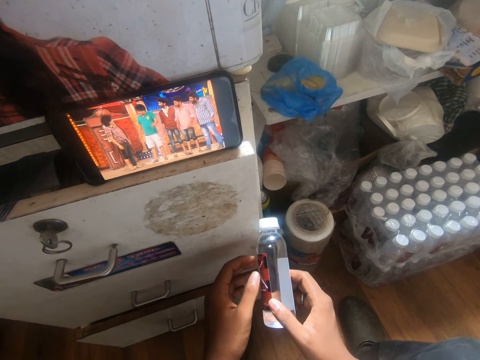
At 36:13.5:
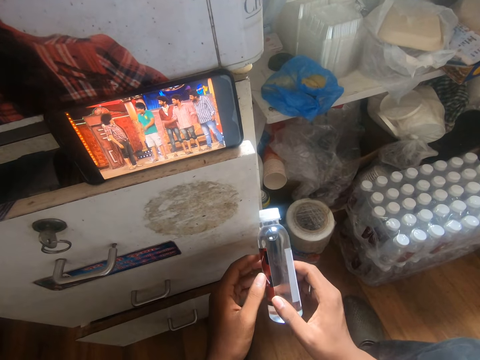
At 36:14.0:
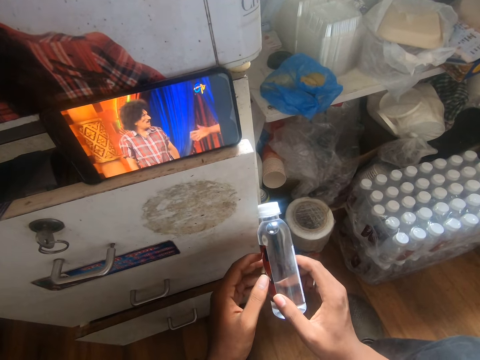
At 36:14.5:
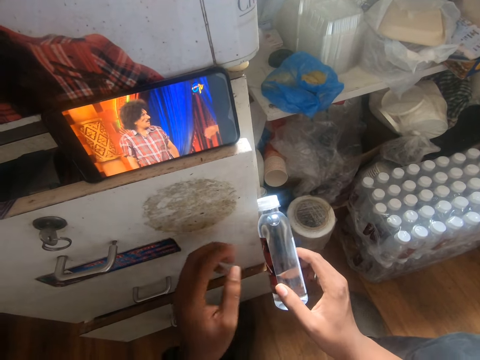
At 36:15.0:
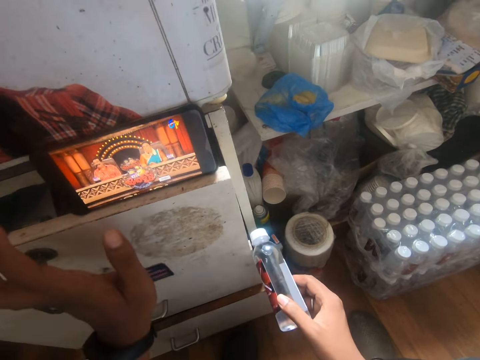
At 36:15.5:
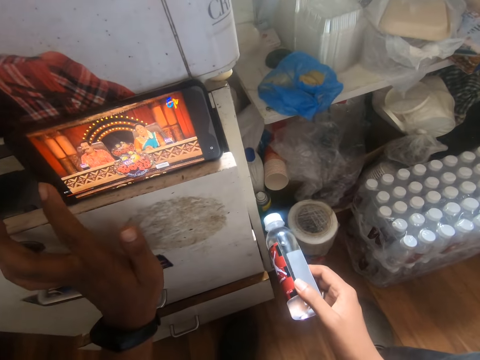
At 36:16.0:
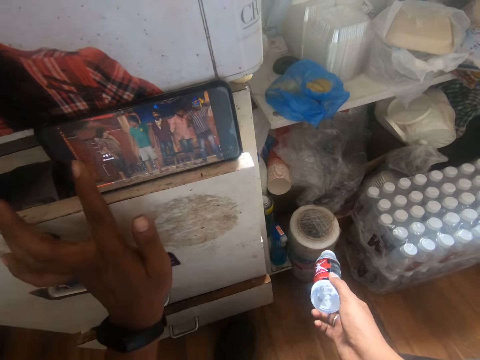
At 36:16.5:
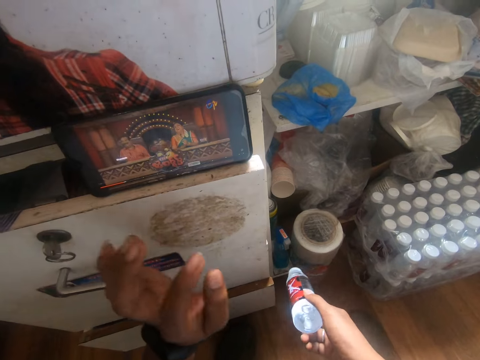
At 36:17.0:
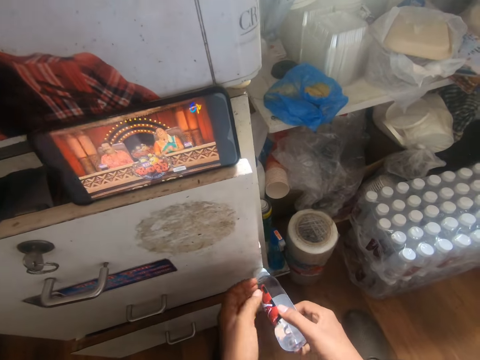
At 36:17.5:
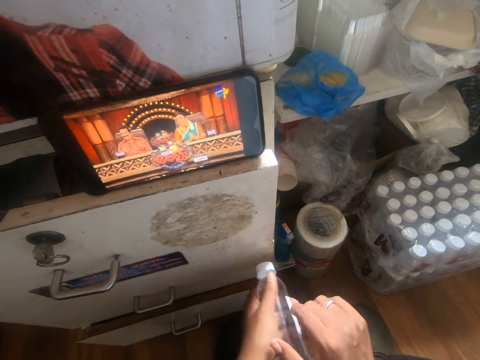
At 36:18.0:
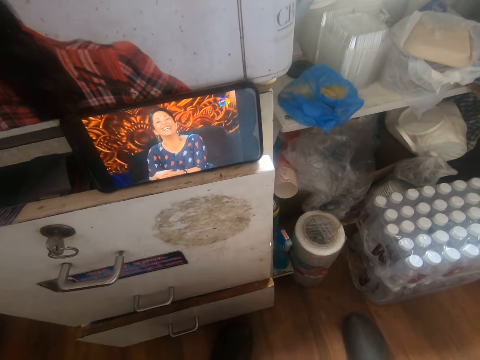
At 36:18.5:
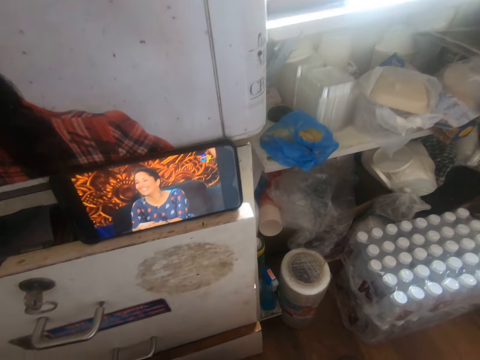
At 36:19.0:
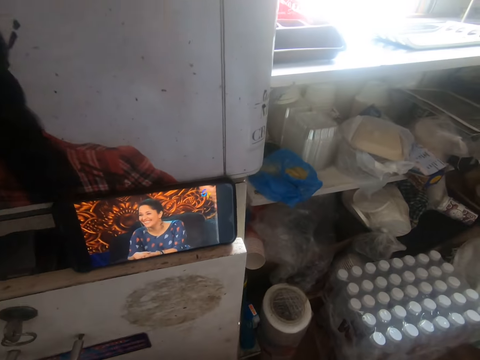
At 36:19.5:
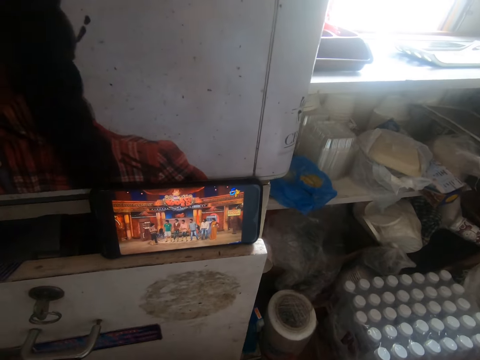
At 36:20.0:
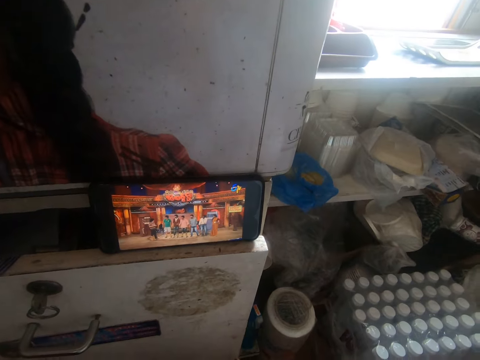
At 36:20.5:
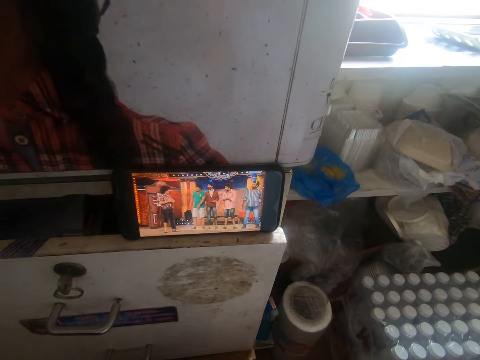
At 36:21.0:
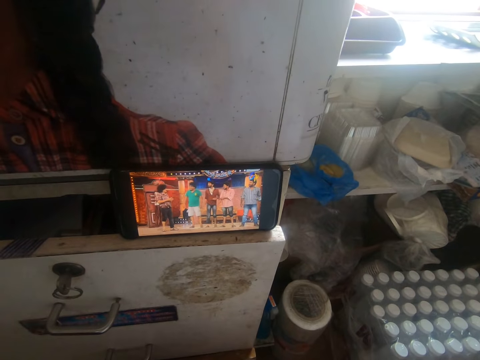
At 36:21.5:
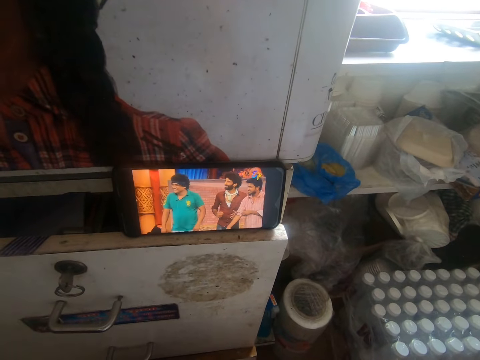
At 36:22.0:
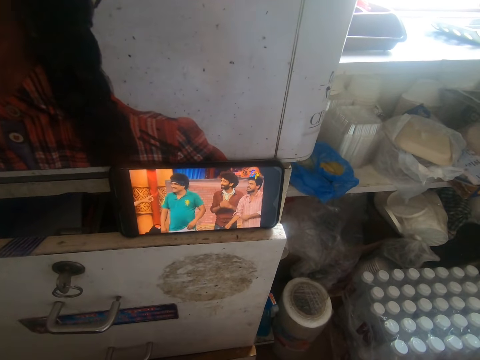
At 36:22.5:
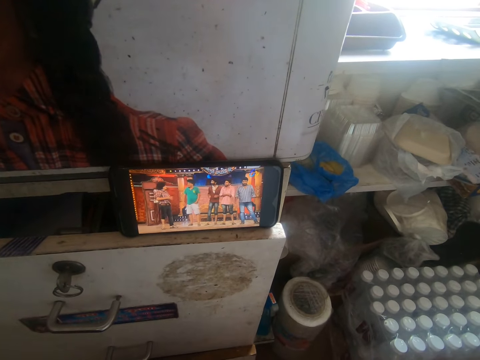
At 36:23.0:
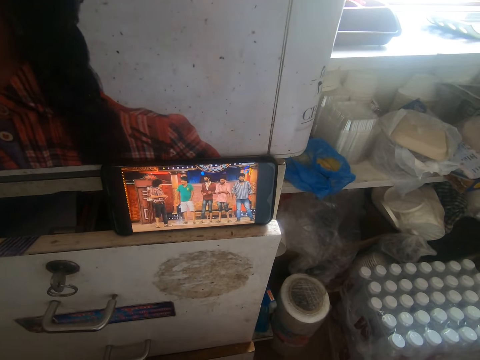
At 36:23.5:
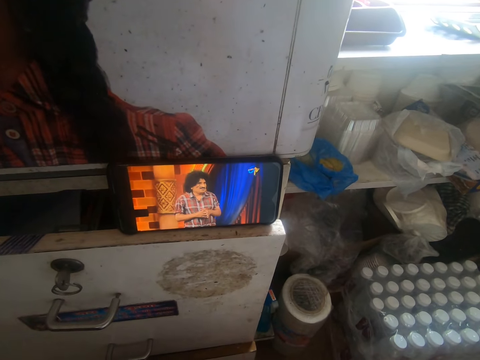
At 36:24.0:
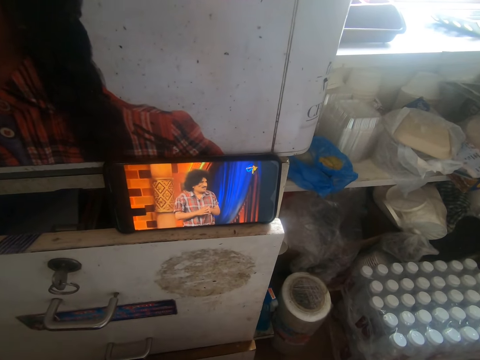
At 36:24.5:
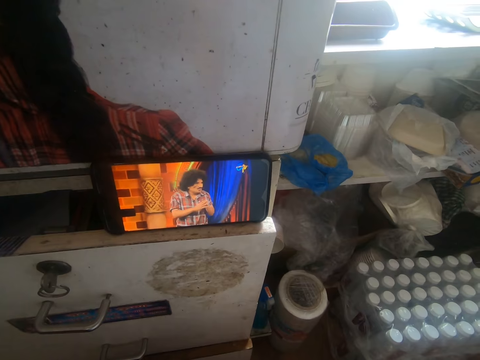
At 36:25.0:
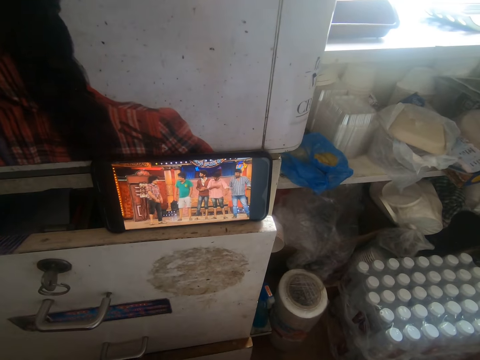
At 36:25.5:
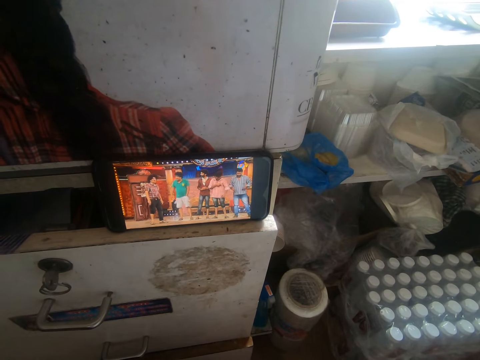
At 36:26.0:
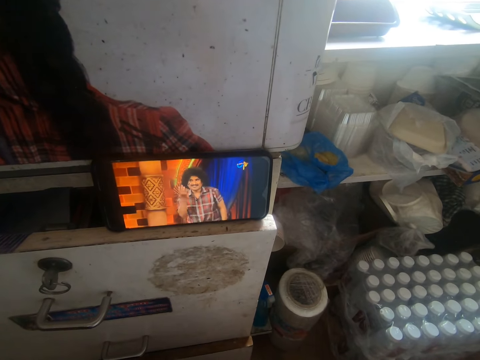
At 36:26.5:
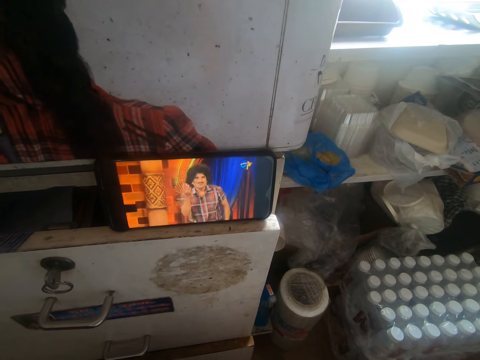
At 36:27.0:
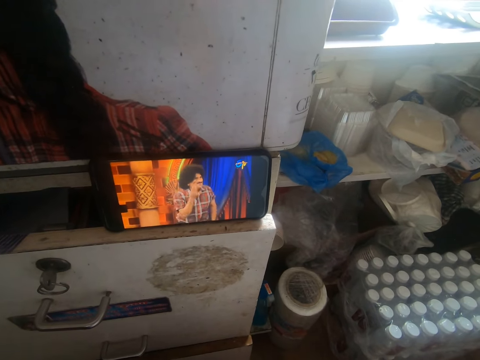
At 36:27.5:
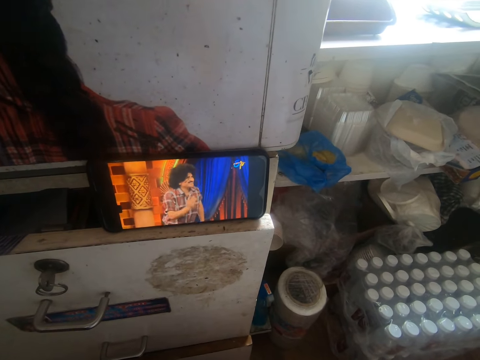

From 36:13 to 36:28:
The camera wearer taps the phone. He operates the phone on the cabinet with his left hand. He transfers the bottle from his right hand to his left hand. He watches a movie.

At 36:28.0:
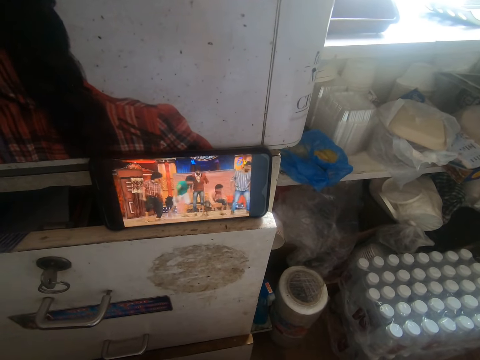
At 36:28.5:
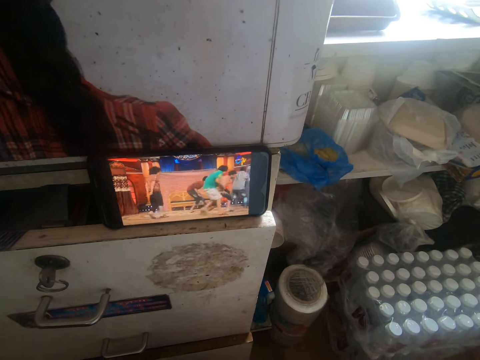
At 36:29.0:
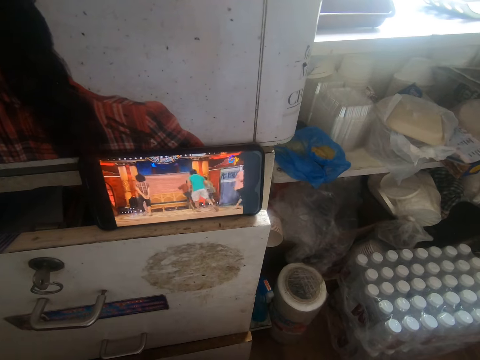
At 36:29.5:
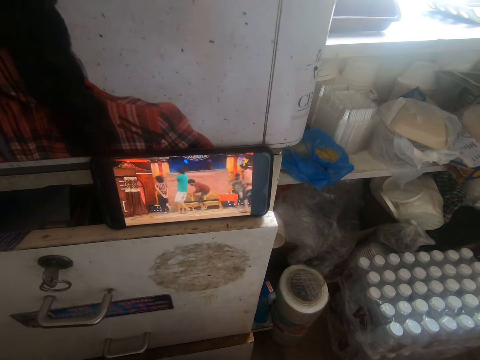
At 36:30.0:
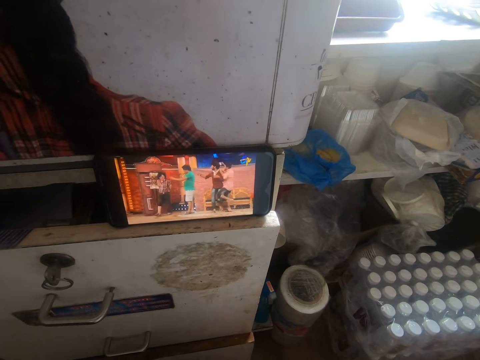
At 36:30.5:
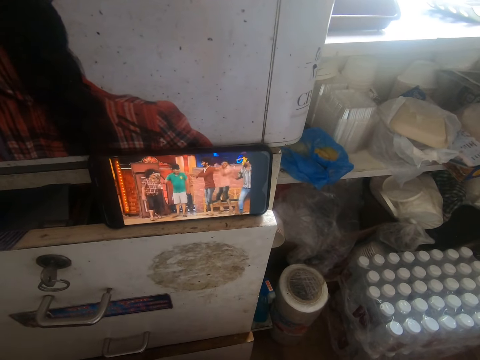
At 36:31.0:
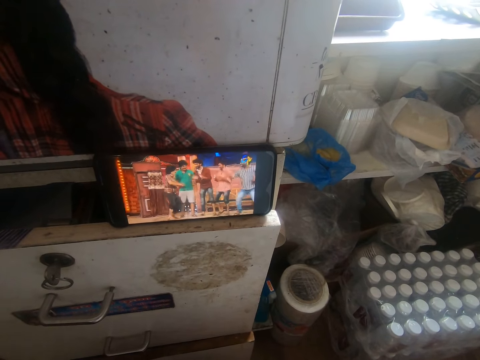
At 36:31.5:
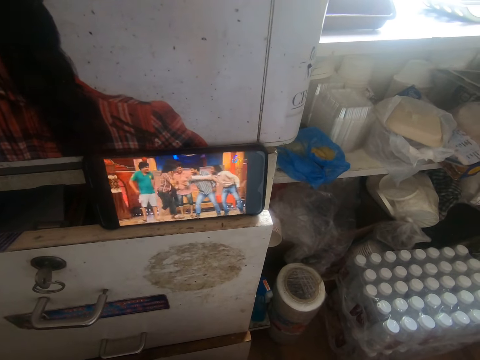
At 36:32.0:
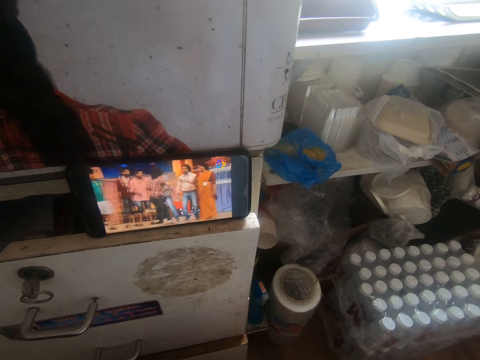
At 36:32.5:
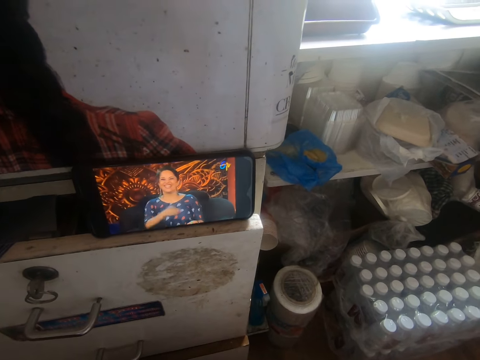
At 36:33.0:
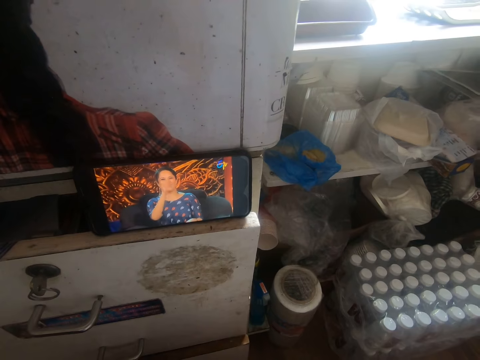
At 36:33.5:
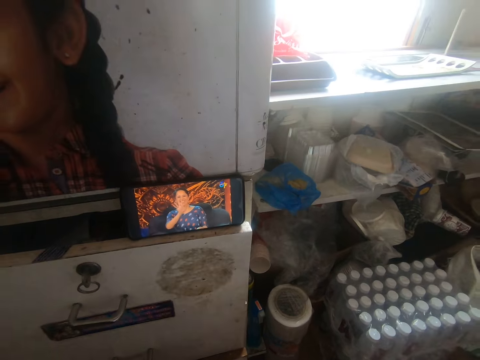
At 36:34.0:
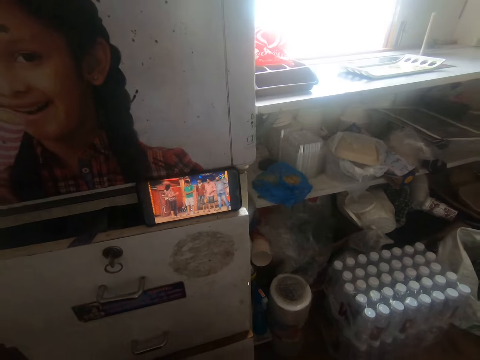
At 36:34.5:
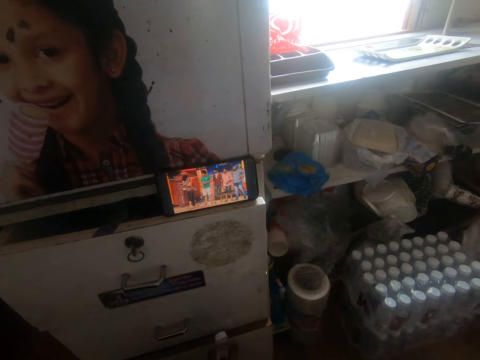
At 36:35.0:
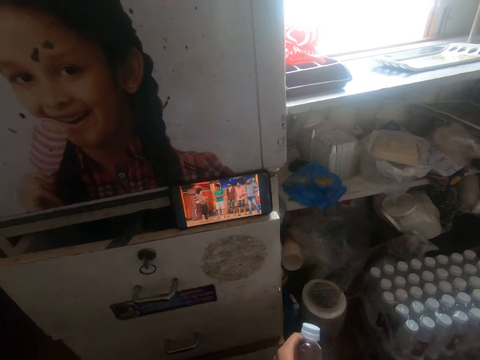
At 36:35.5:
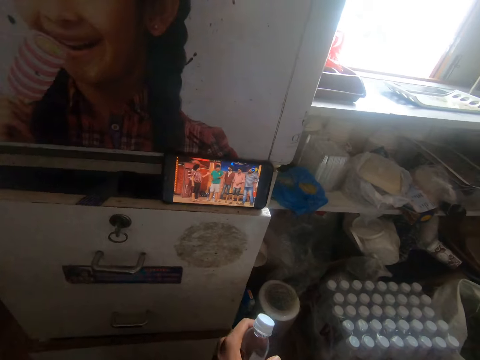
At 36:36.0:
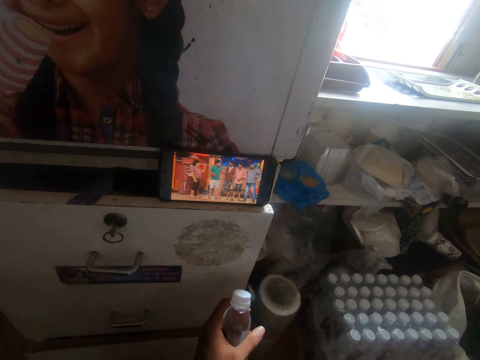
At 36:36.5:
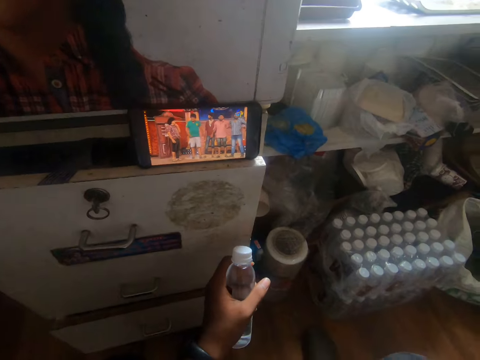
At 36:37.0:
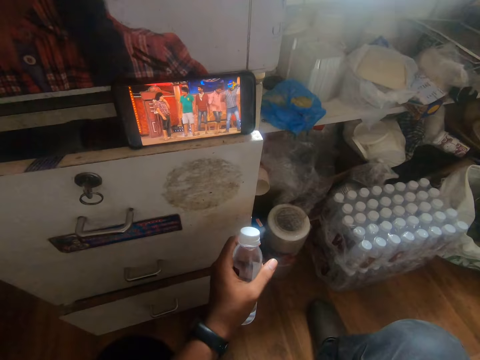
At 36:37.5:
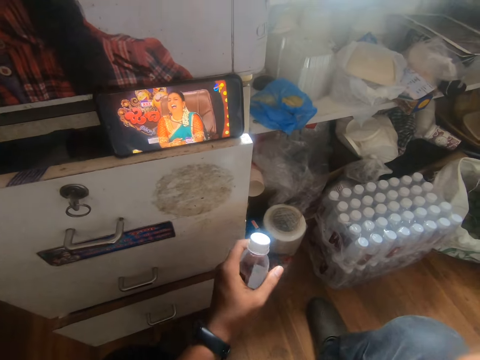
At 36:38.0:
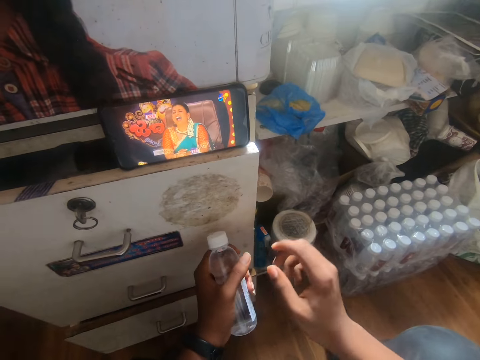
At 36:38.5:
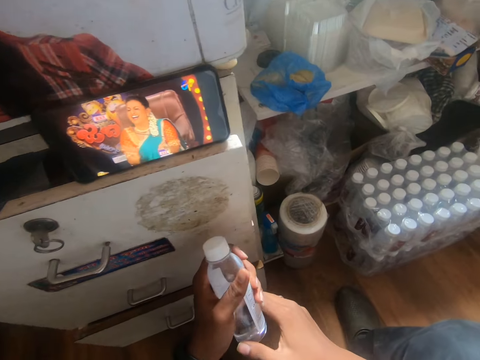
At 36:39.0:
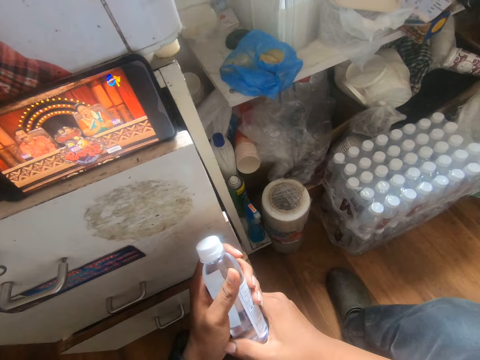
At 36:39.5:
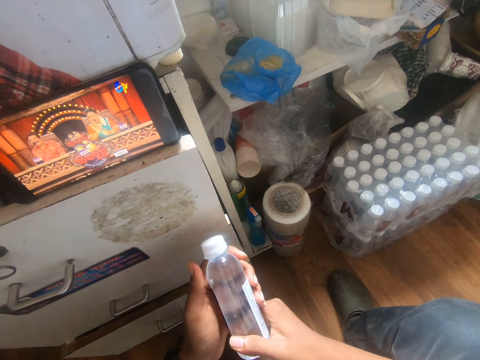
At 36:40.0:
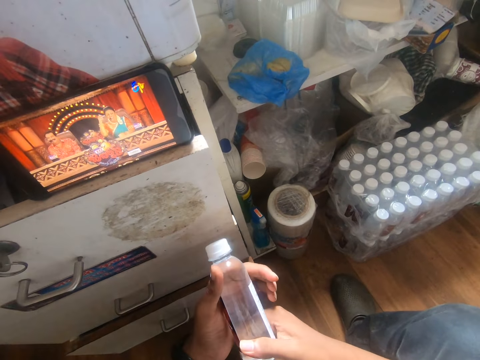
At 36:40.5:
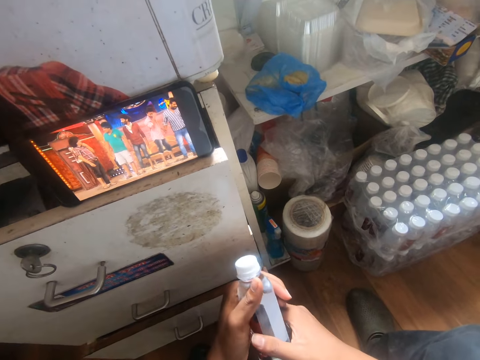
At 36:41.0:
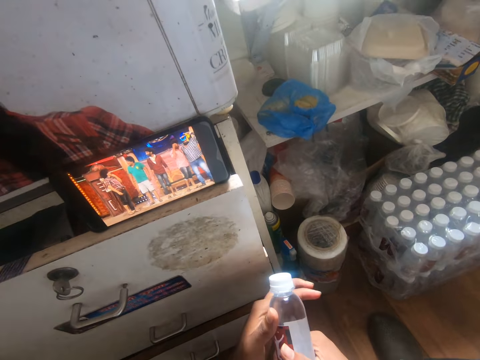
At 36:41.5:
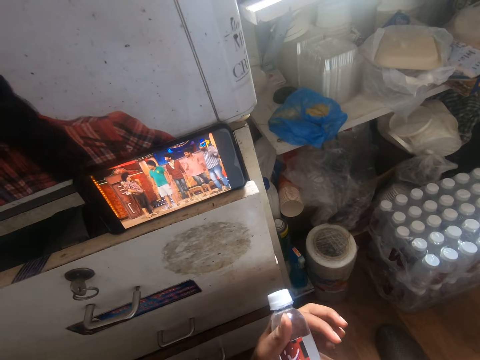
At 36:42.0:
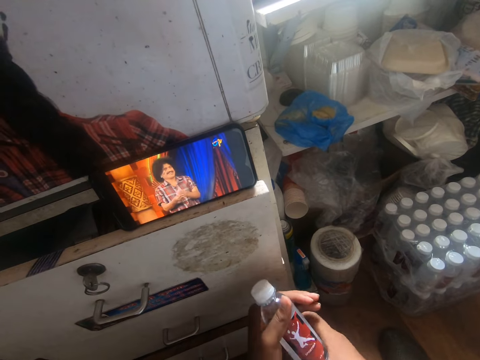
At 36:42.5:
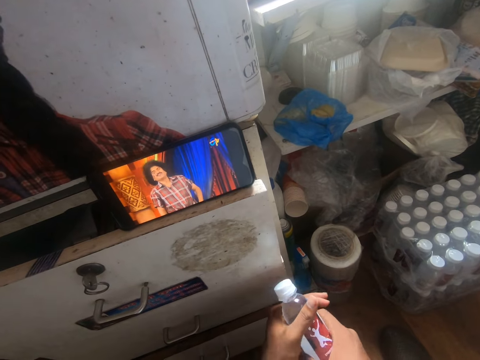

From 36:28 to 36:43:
The camera wearer touches the cabinet with the bottle in his left hand. He removes the bottle from the cabinet with his left hand. He holds the bottle with both hands.
